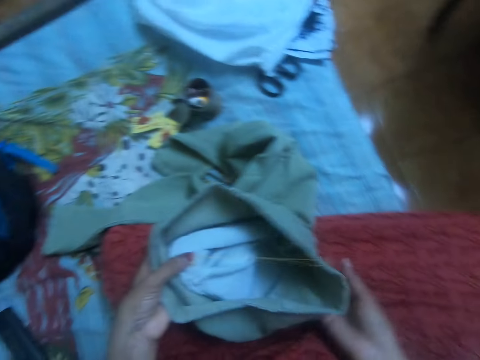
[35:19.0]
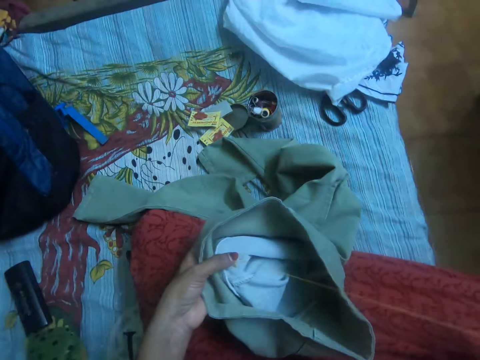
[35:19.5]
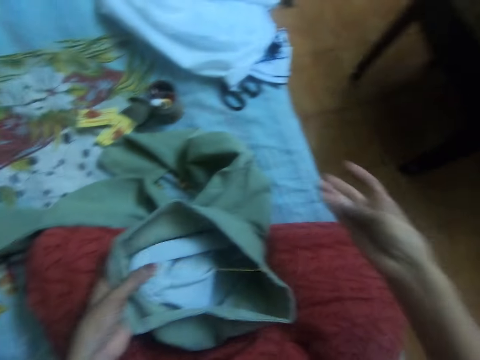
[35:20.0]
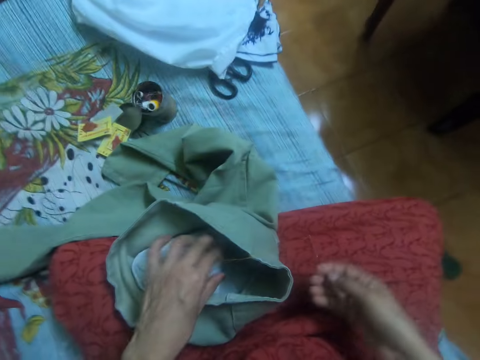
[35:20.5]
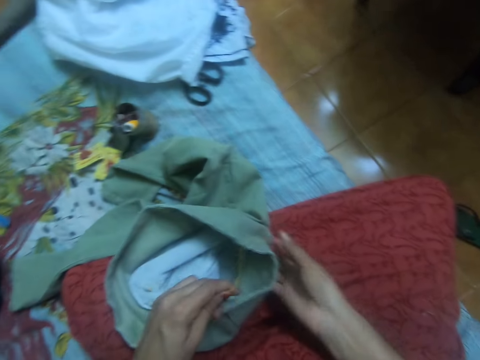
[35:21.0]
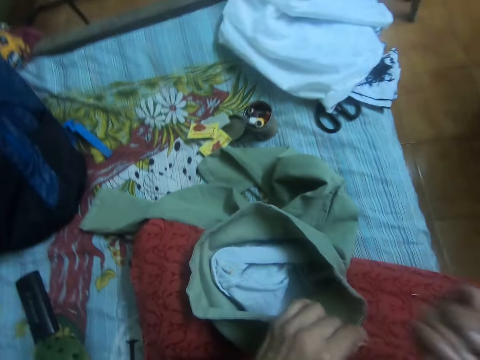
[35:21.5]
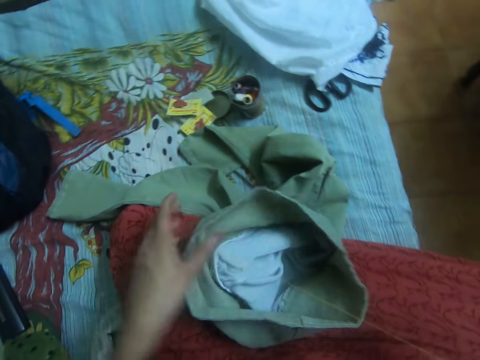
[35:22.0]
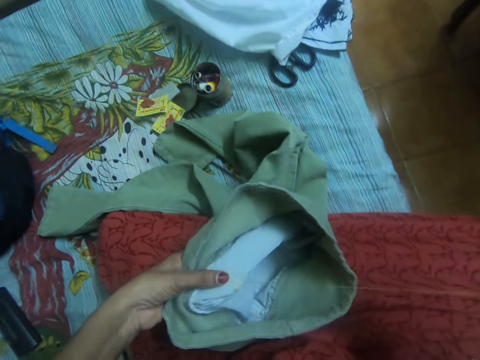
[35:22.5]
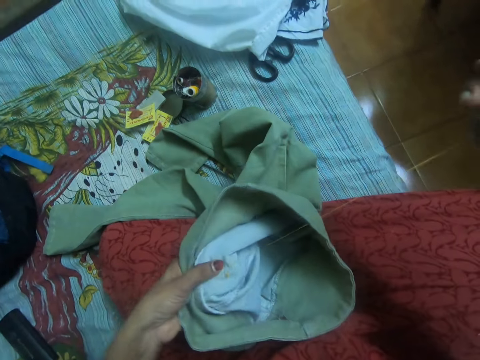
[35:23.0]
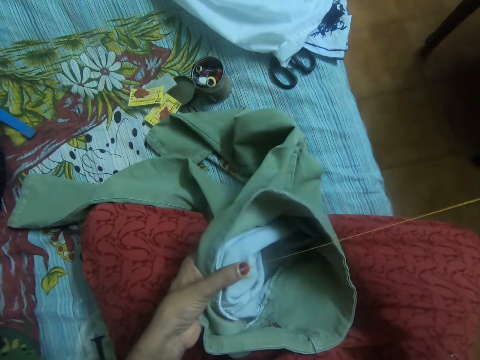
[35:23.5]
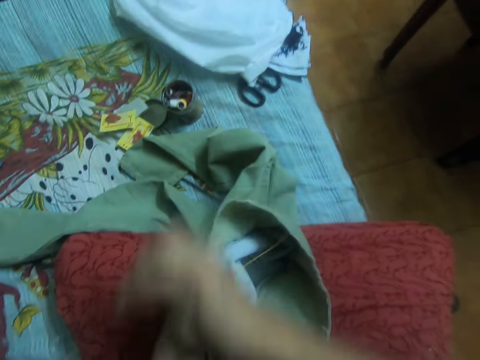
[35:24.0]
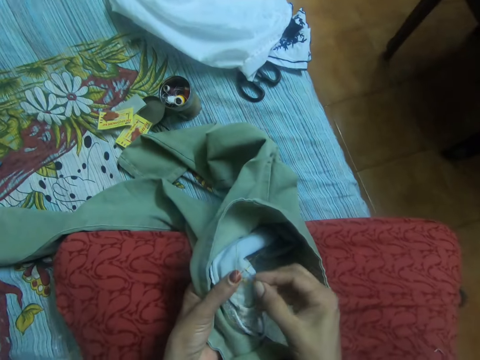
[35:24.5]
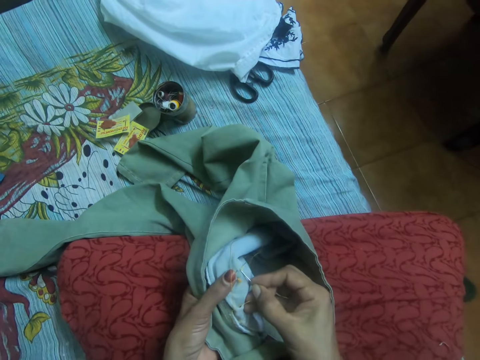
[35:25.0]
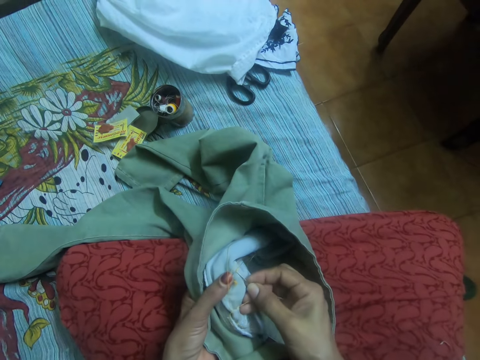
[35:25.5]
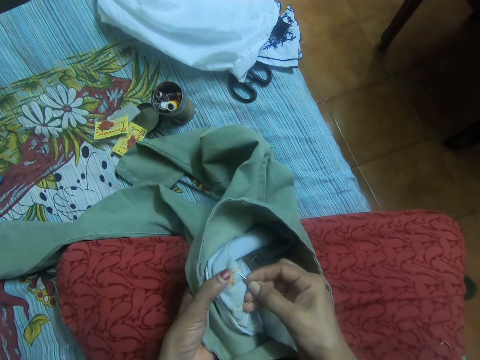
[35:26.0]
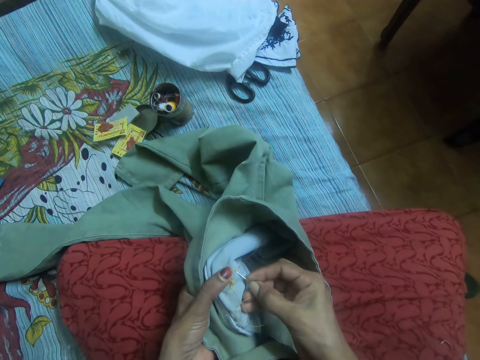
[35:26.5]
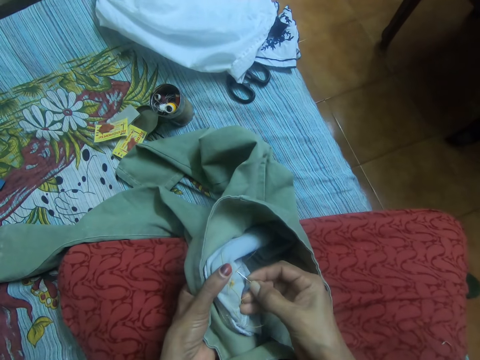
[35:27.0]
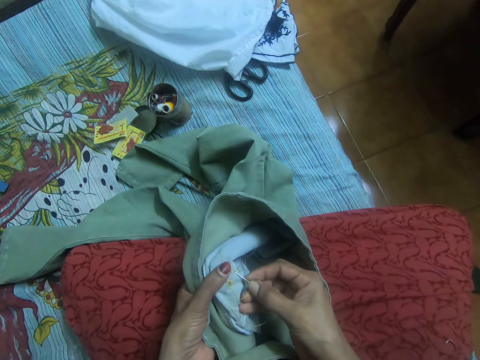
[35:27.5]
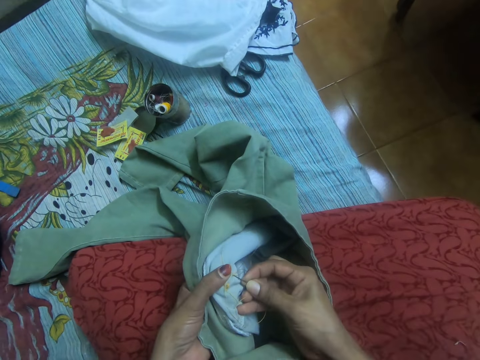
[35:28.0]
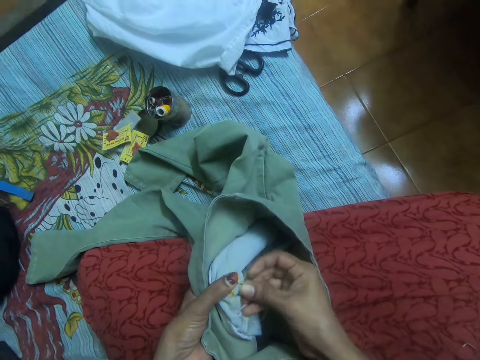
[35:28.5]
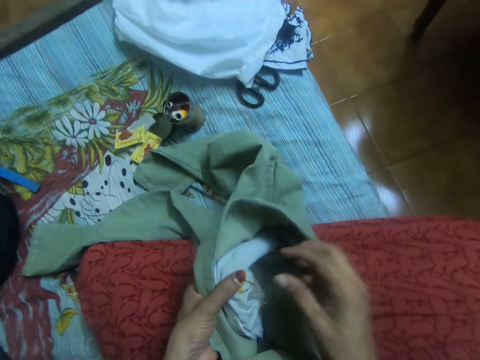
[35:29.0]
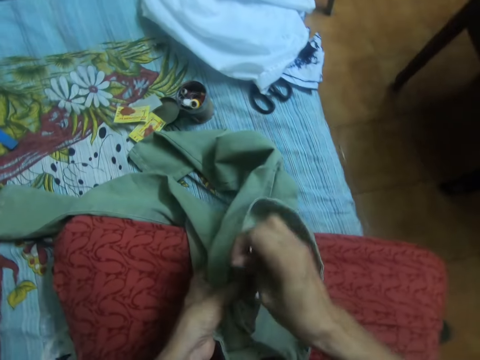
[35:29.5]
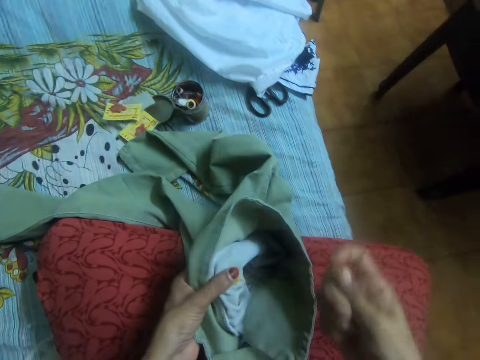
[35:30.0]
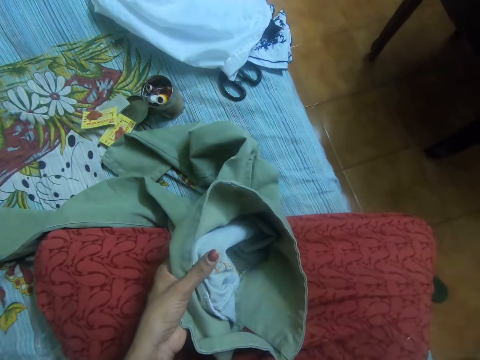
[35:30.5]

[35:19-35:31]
The camera wearer inserts the needle in her right hand into the jeans trouser. She pulls out the needle from the jeans trouser with her right hand.

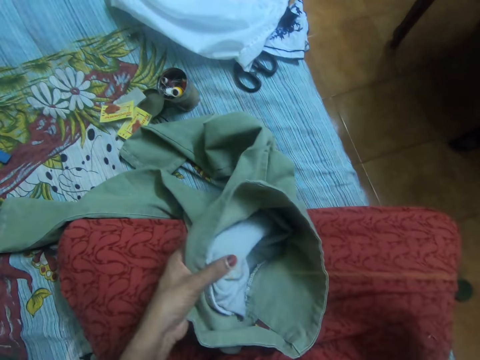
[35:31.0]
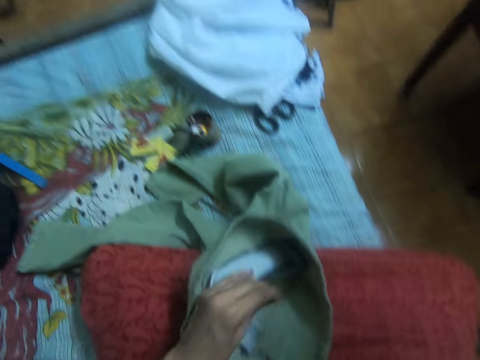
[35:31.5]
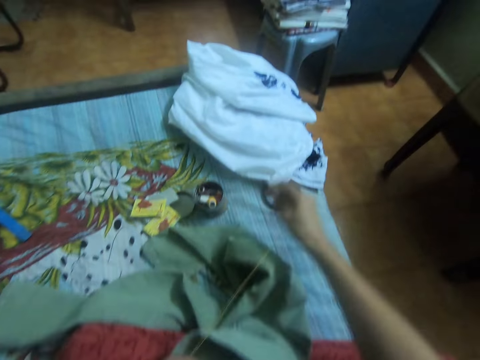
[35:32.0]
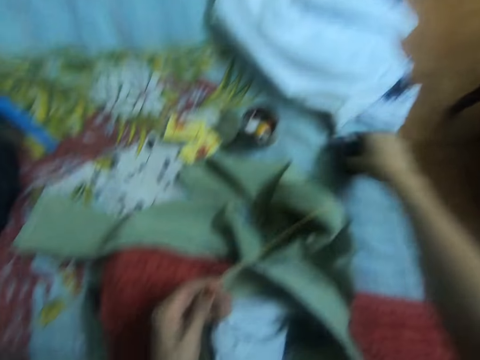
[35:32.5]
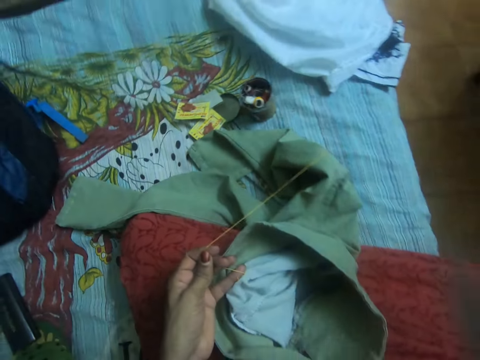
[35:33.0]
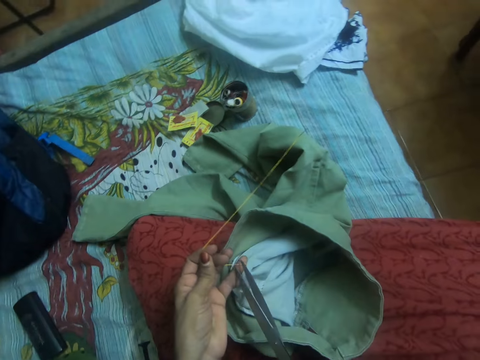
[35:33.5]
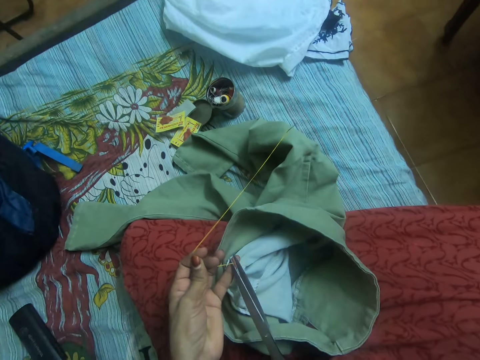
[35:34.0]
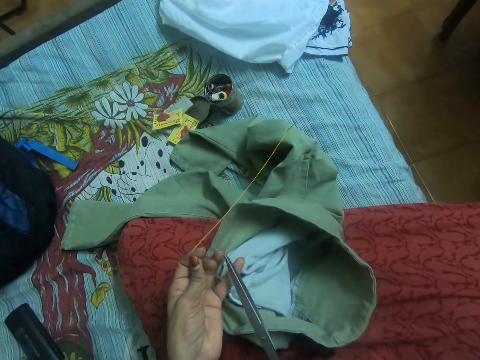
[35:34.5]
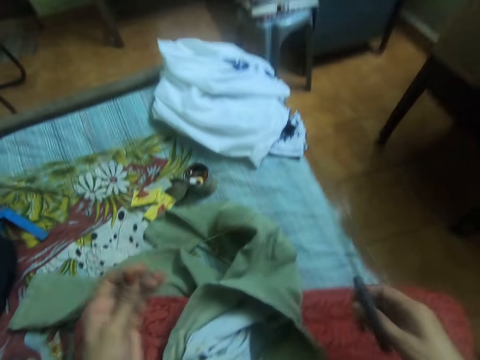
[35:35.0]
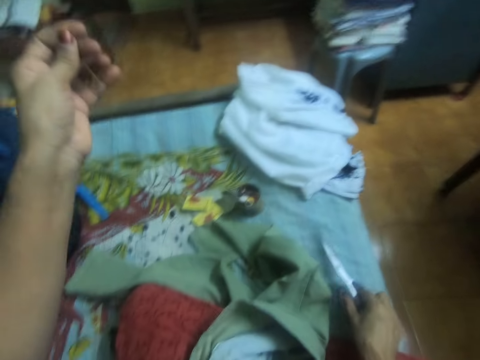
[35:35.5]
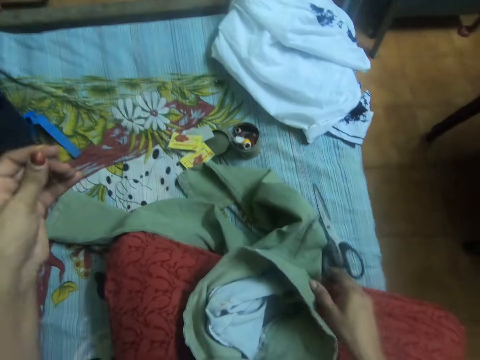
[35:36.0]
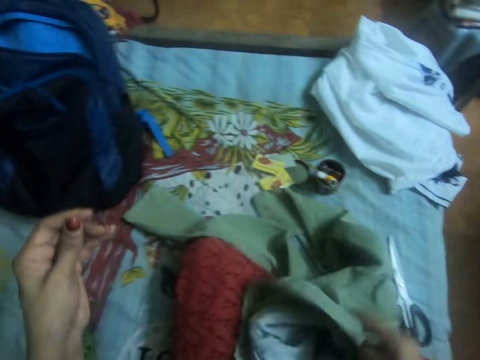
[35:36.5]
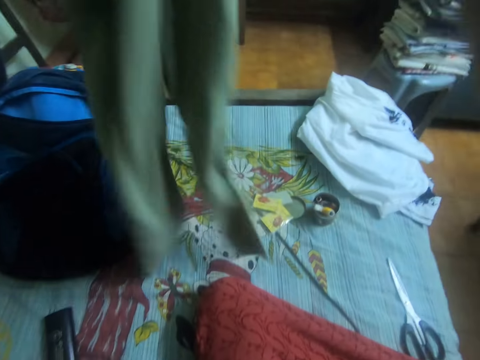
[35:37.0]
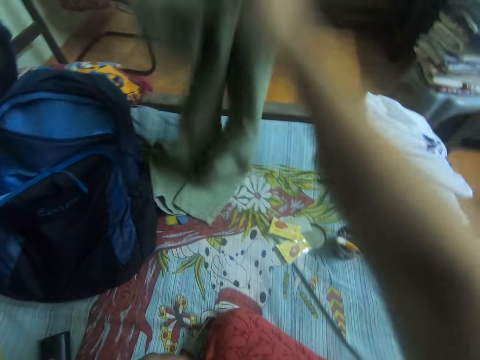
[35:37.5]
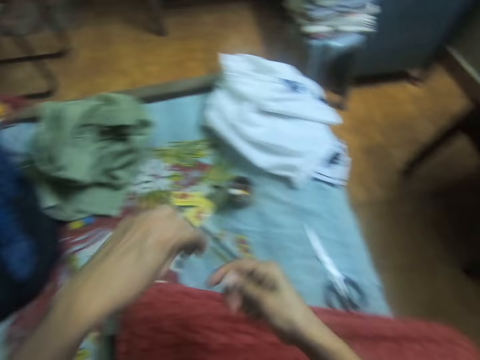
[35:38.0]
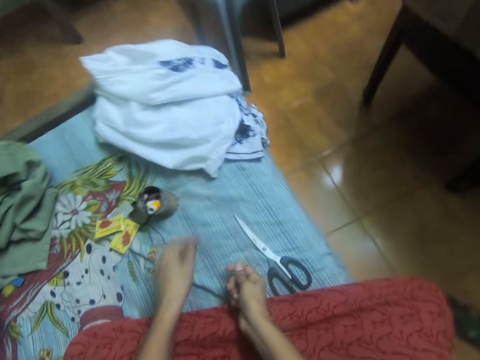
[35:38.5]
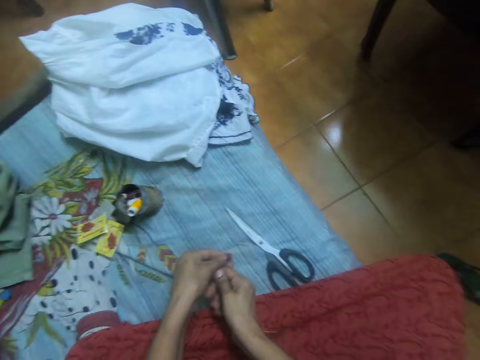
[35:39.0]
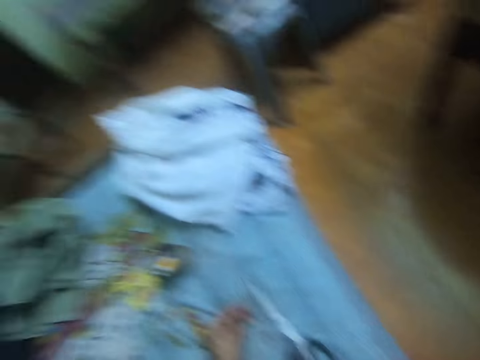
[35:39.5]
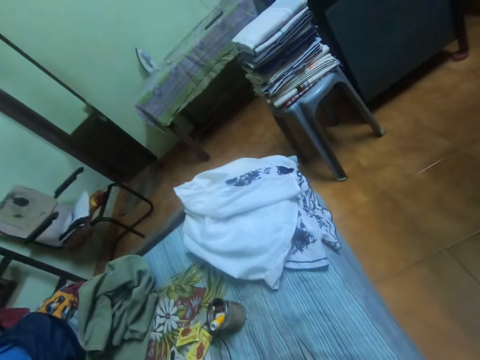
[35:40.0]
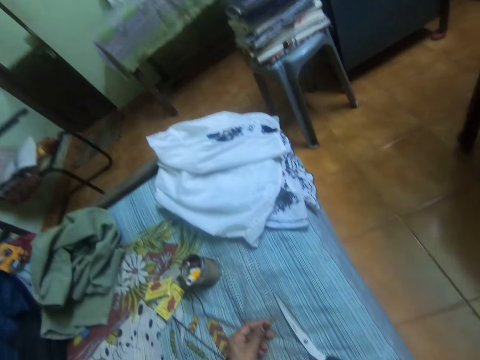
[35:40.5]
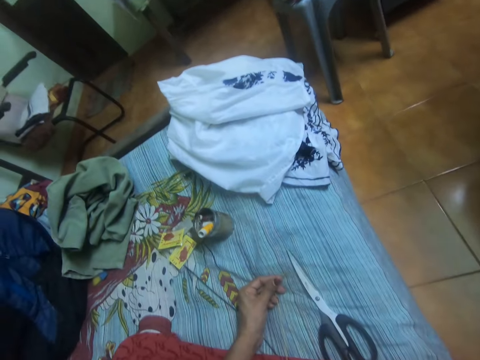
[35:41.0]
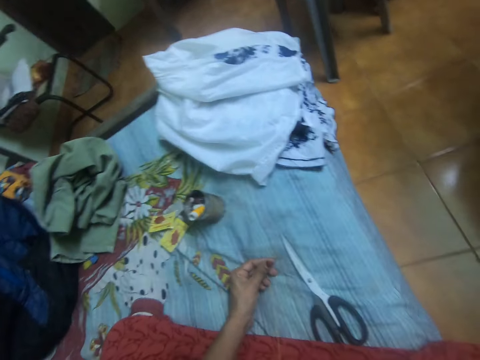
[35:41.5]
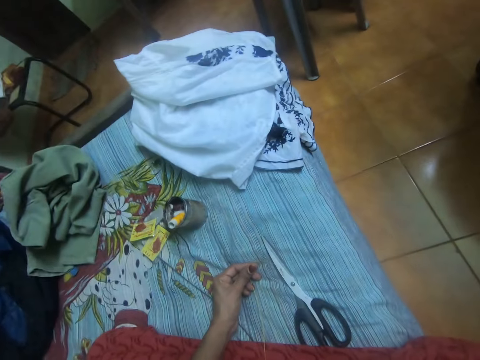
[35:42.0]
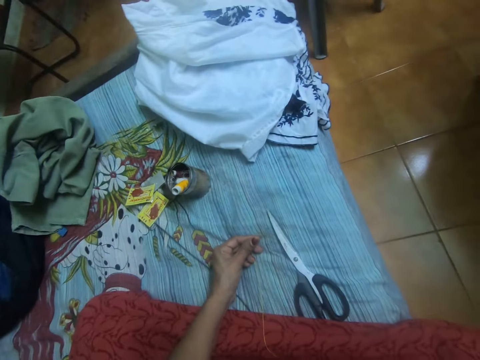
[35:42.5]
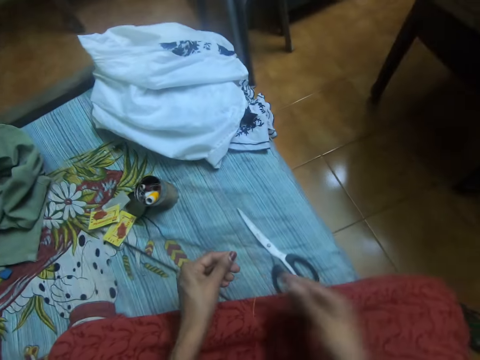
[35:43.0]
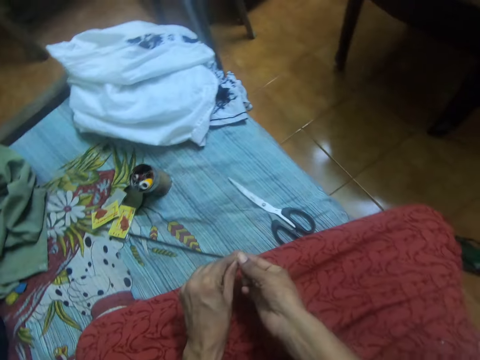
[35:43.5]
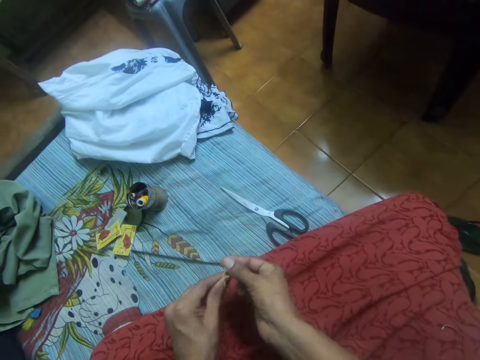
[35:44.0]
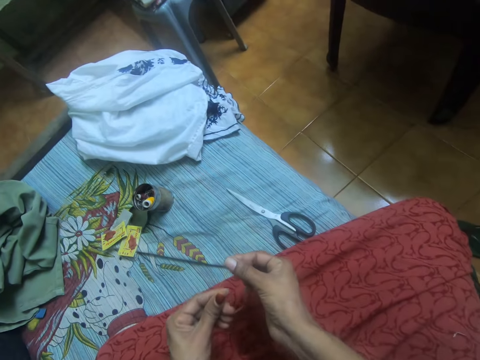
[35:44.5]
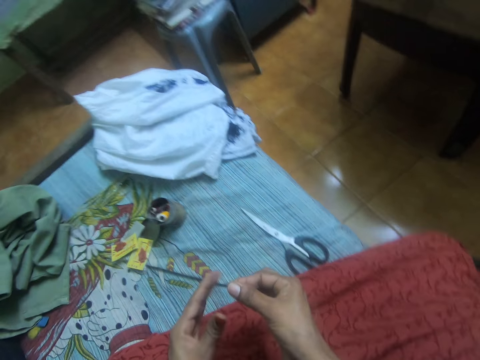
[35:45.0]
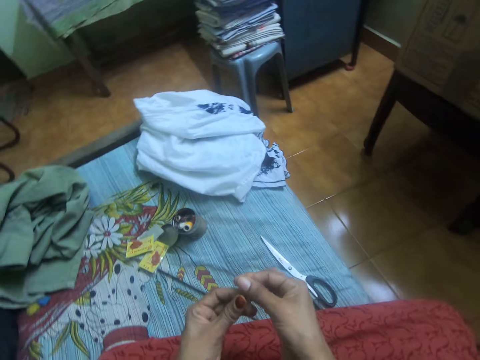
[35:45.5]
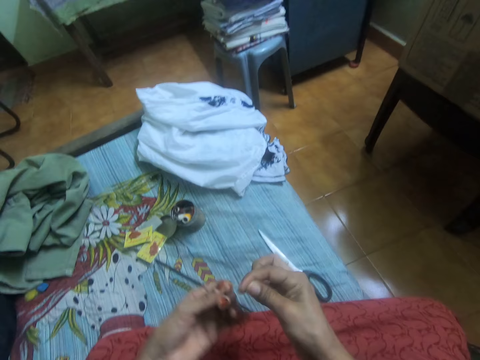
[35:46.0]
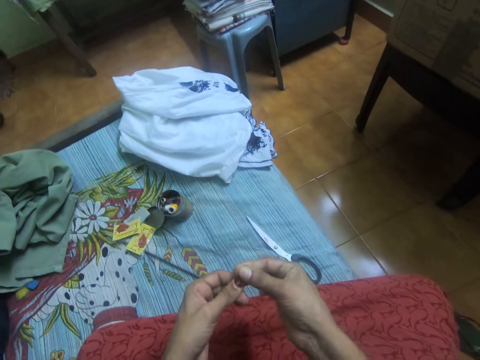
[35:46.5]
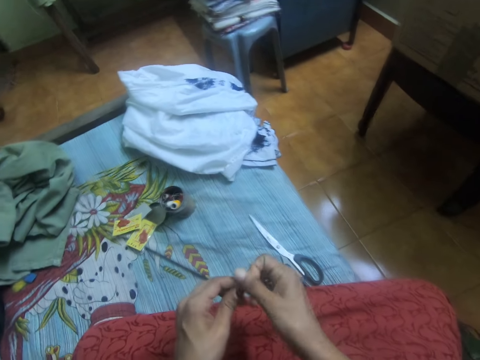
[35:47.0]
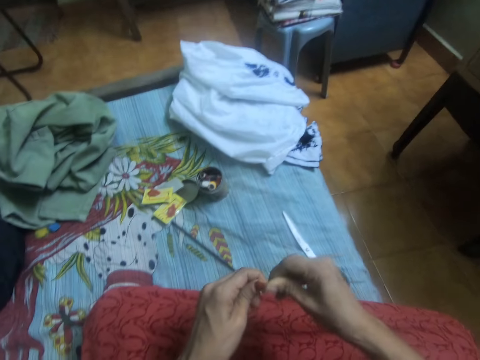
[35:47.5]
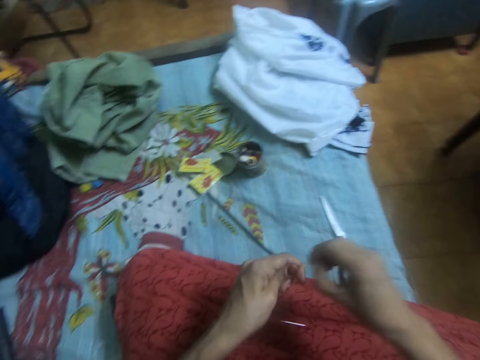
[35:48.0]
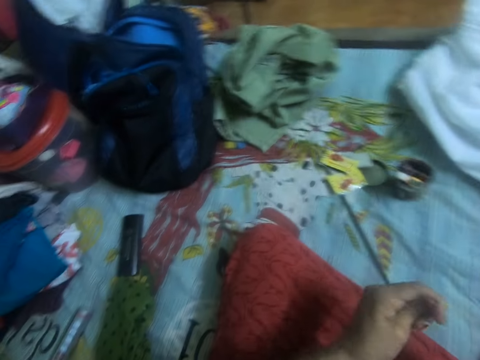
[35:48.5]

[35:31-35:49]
The camera wearer straightens a thread in a trouser. She holds the thread with her left hand. She picks up scissors on the bed with her right hand. She cuts the thread in her left hand with the scissors in her right hand. She drops the scissors in her right hand on the bed. She picks up the jeans trouser with her right hand. She drops the jeans trouser at the rear end of the bed. She holds the thread in her left hand with both hands. She lowers her hands on the bed. She picks the thread in a hand. She lowers her right hand under the bed. She holds the thread in her left hand with both hands. She folds a knot on the thread.
